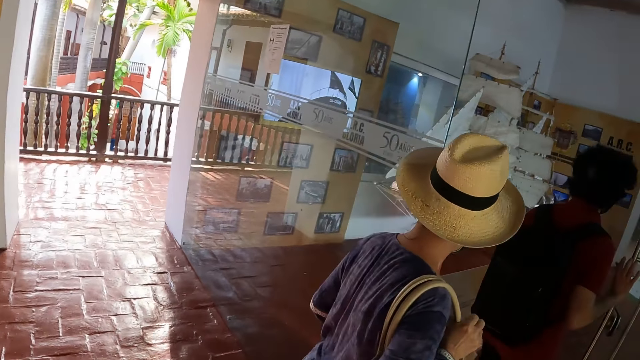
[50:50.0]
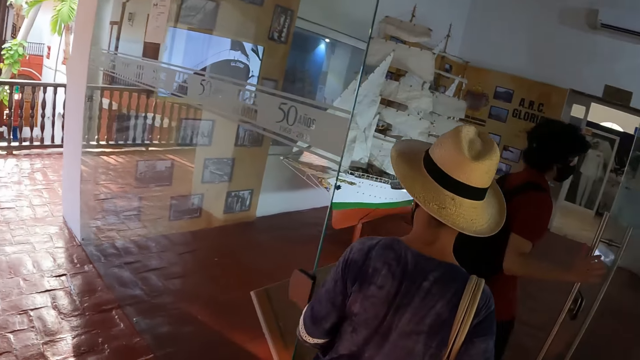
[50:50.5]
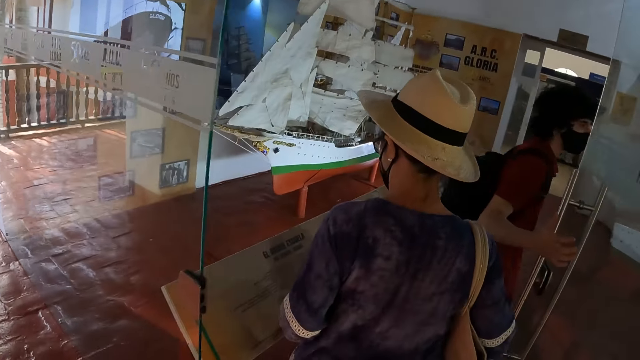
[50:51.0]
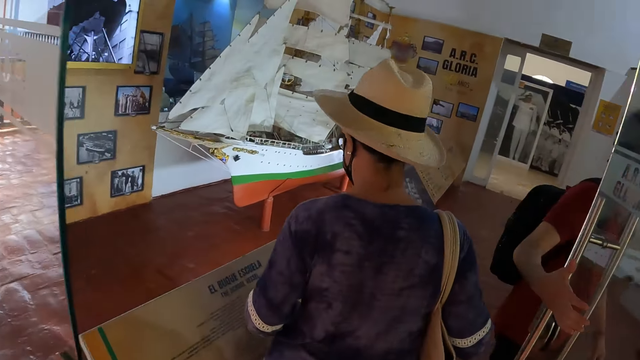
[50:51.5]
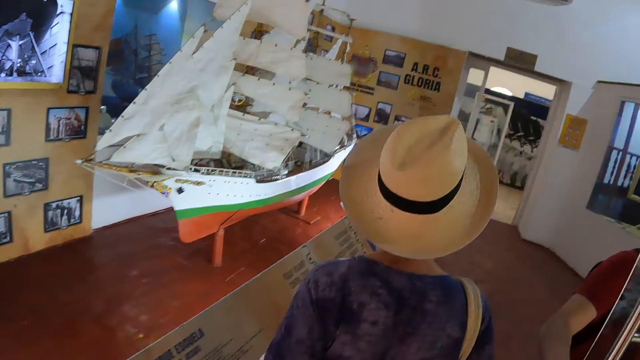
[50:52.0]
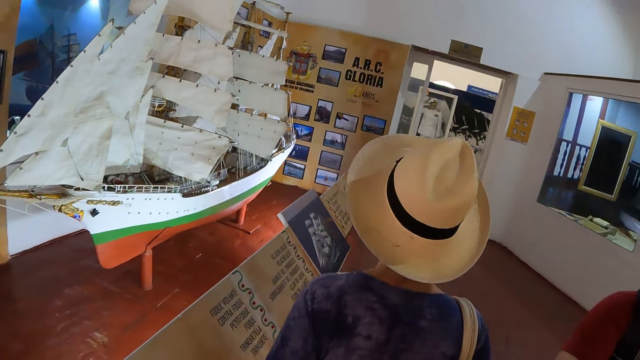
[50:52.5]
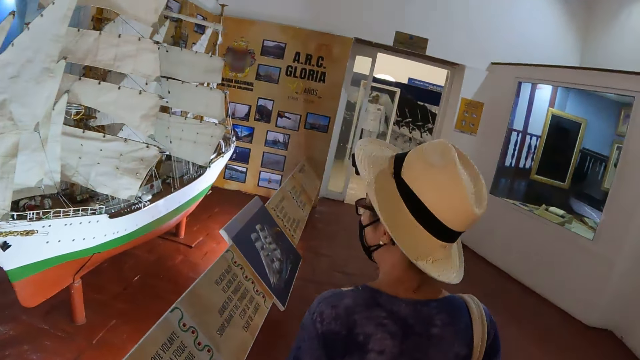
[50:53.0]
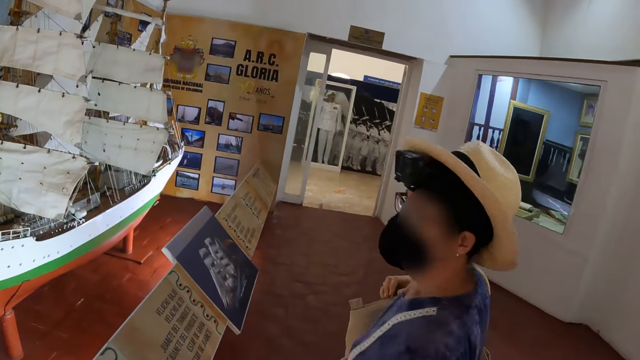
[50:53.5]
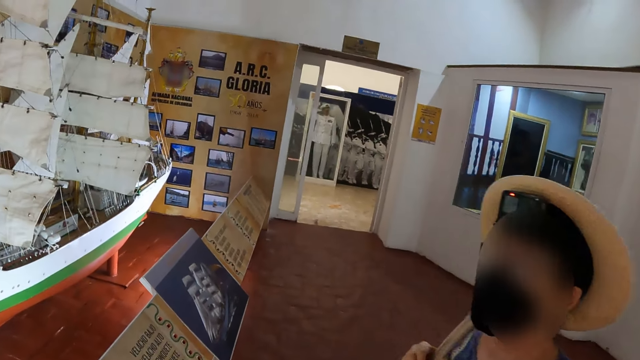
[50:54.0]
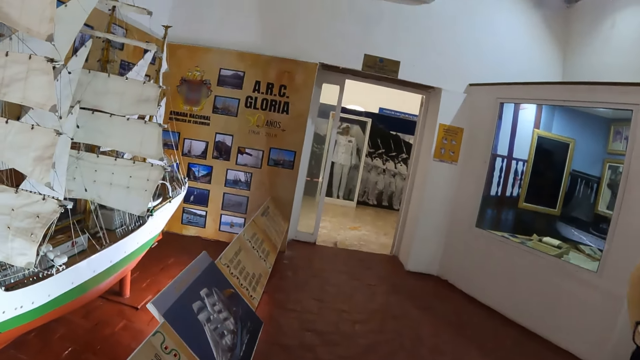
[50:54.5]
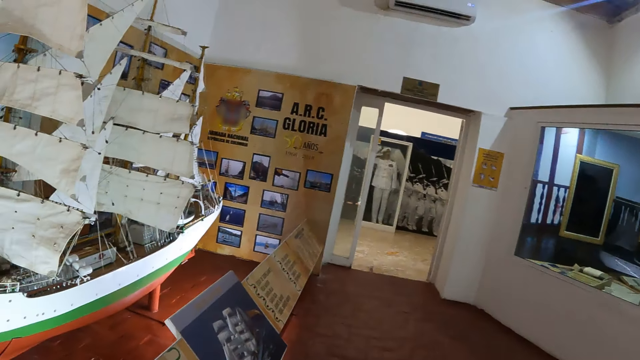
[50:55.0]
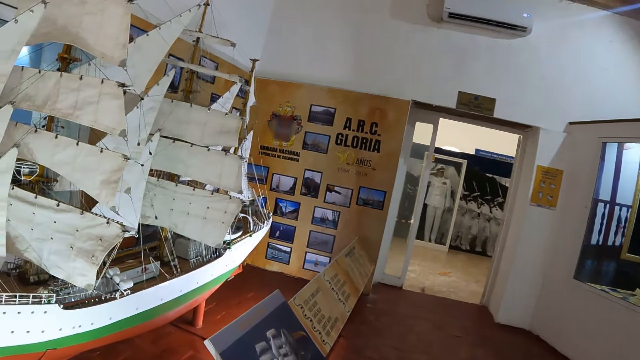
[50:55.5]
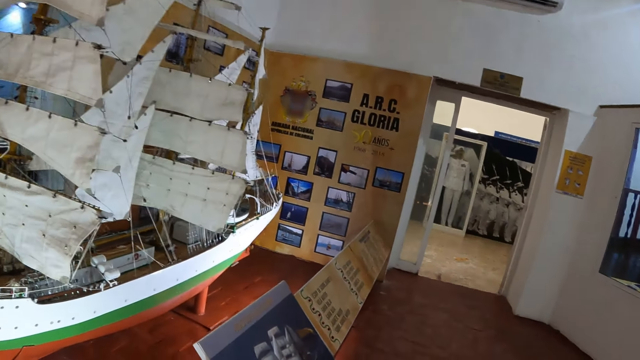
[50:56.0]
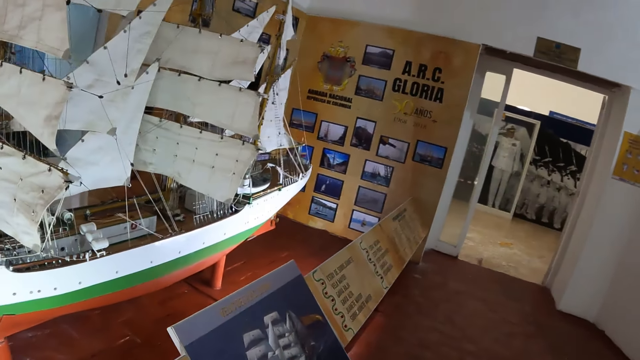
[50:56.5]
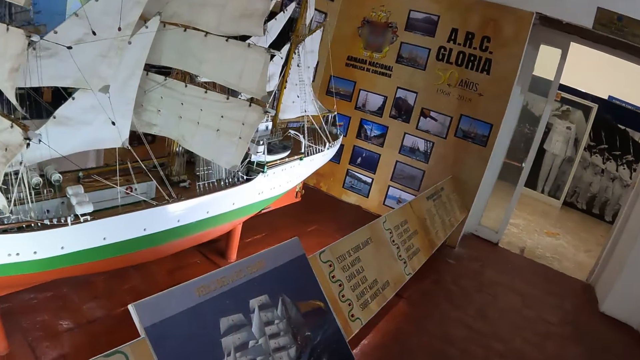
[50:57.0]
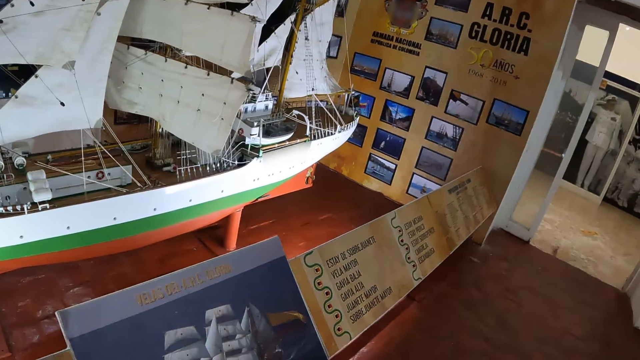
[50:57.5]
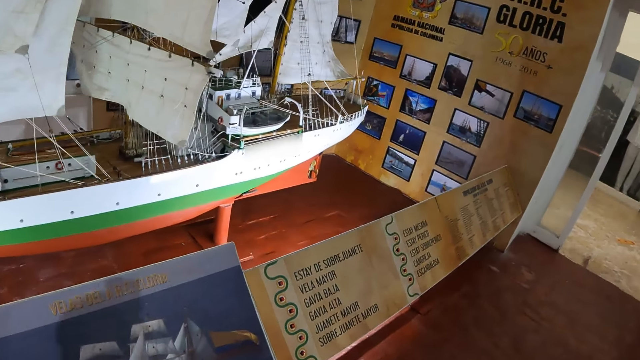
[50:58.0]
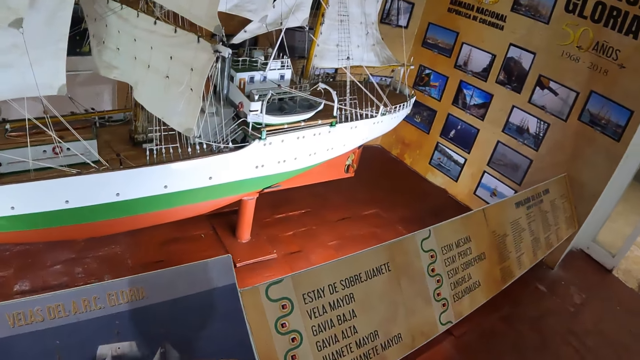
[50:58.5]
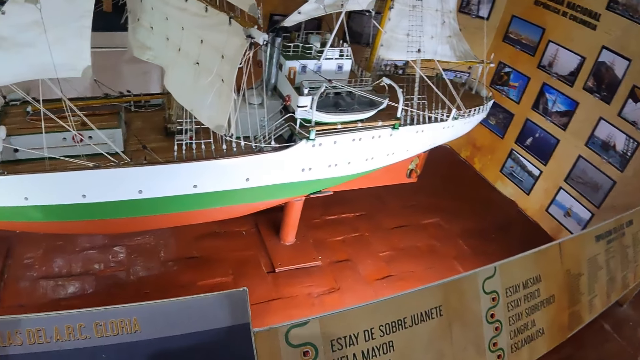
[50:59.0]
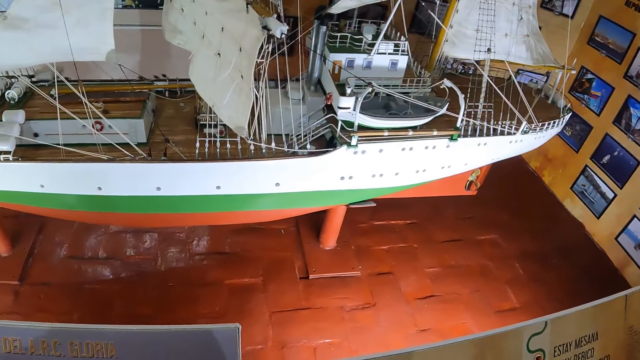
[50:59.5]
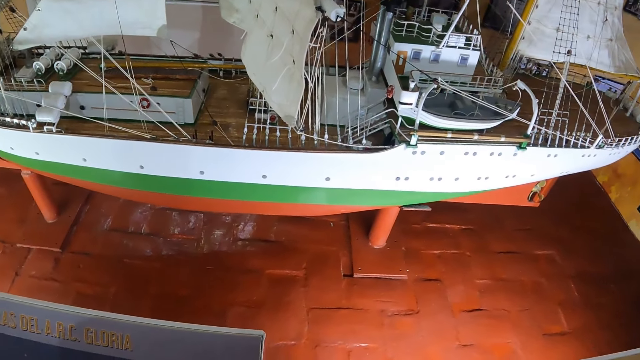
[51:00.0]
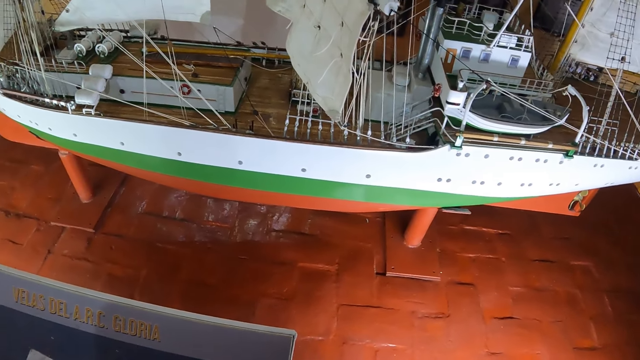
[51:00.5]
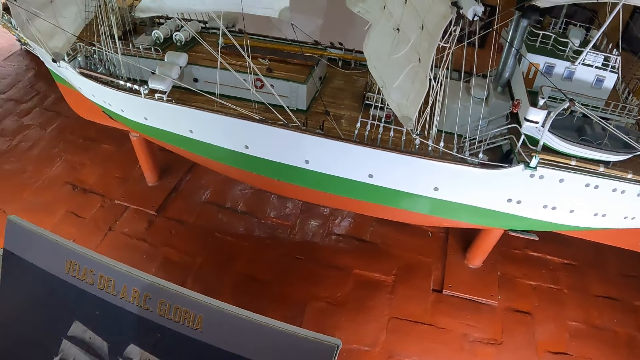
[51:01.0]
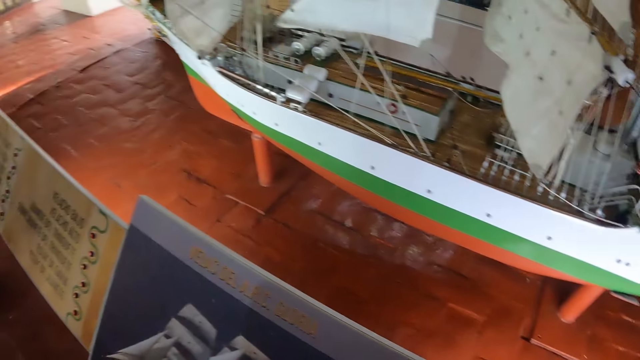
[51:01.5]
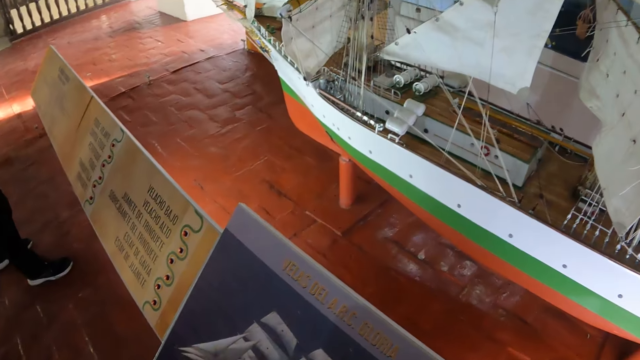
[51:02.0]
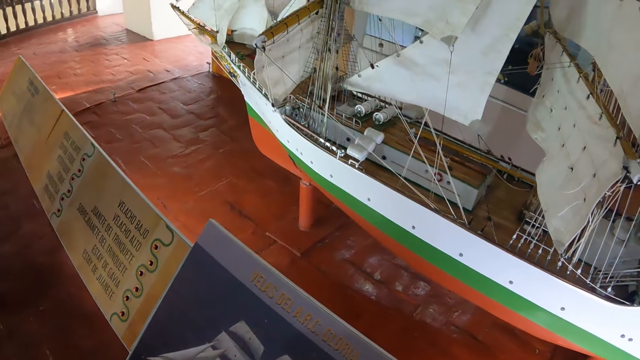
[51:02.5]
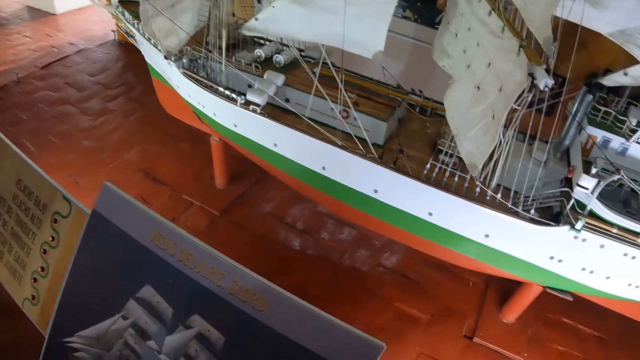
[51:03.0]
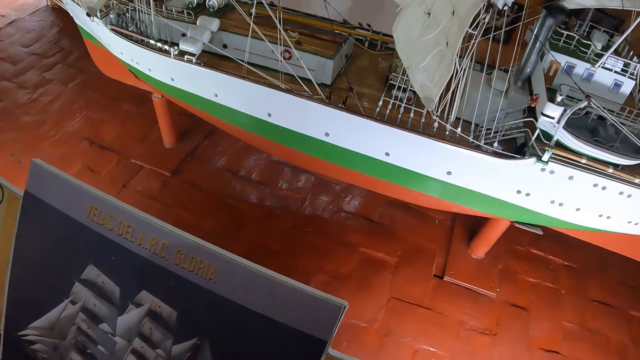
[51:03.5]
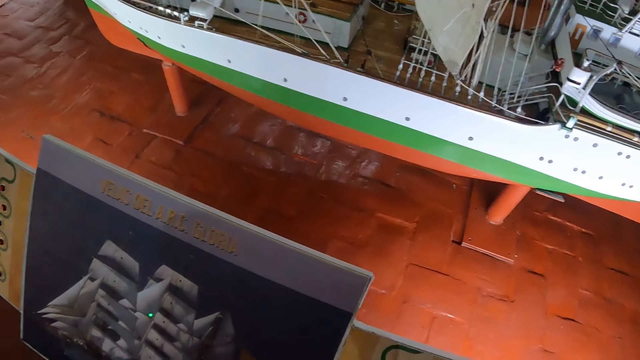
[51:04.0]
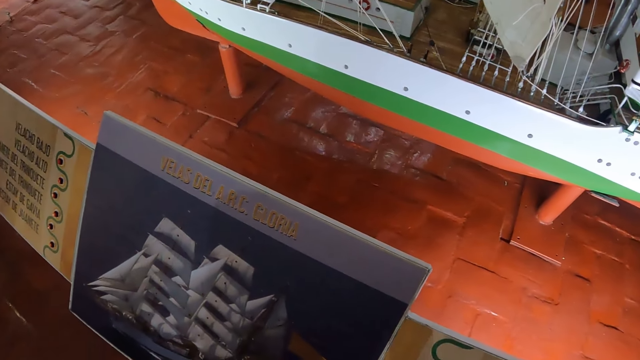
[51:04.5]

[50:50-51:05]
The woman walks through the door. The camera wearer walks through the door. They walk around. They look around the building. They look at a boat portrait.

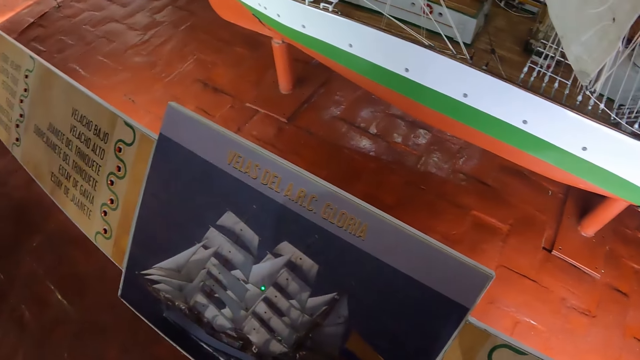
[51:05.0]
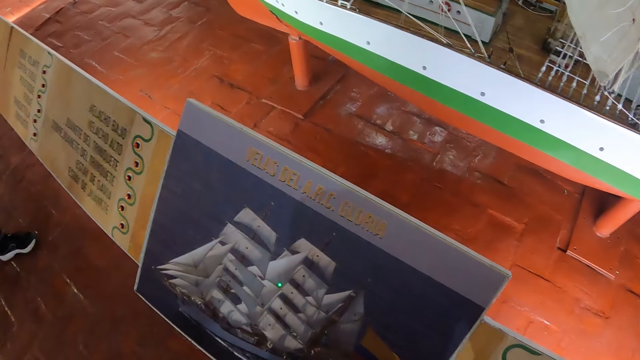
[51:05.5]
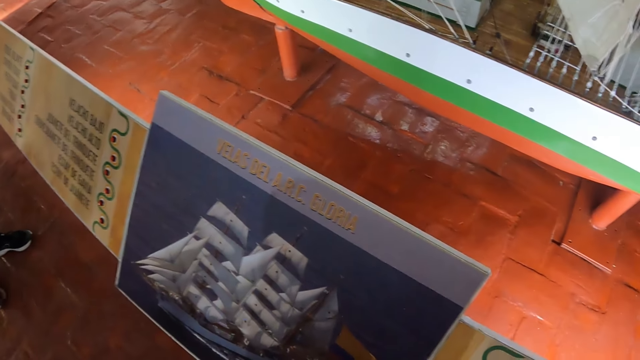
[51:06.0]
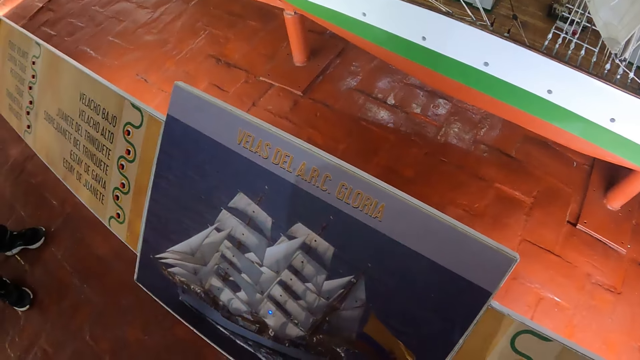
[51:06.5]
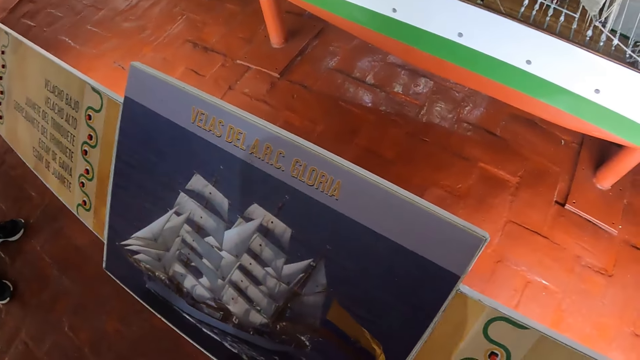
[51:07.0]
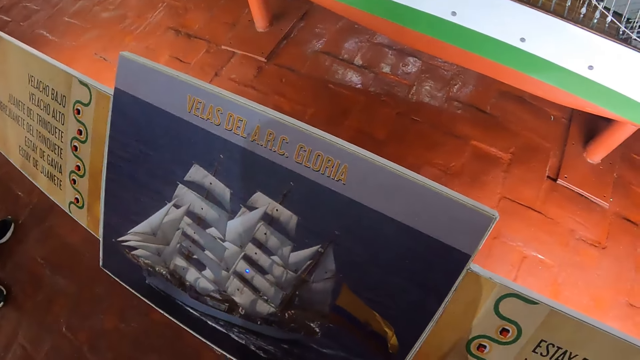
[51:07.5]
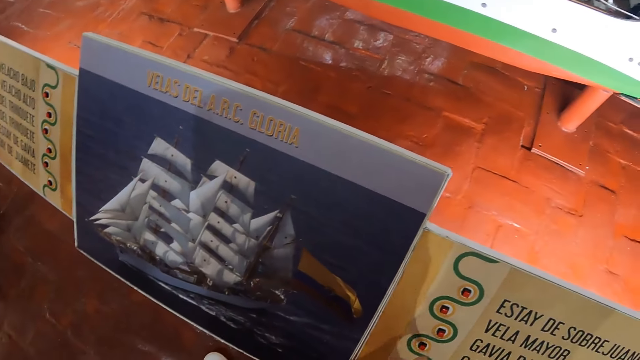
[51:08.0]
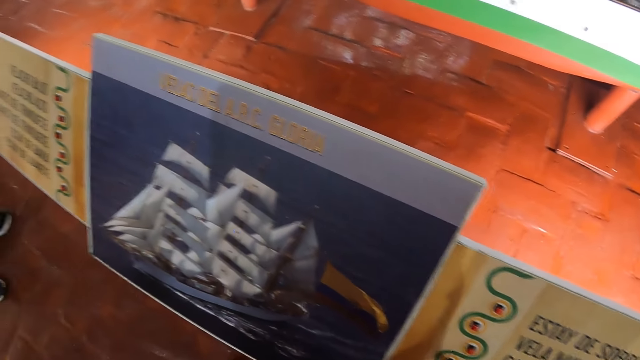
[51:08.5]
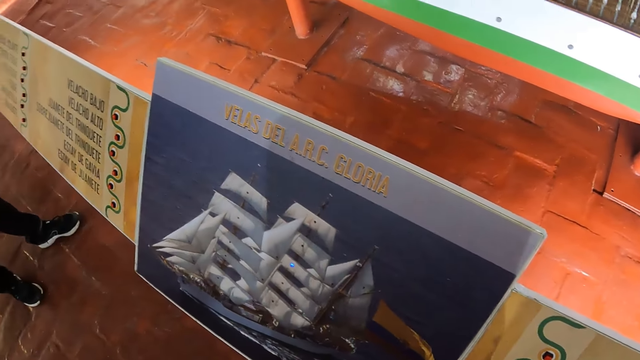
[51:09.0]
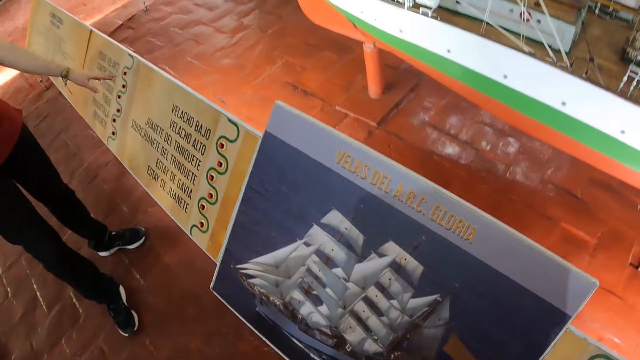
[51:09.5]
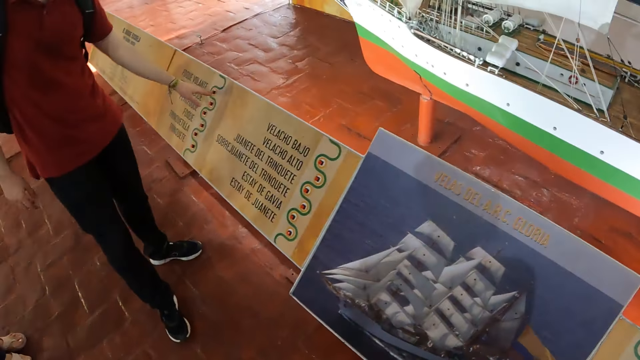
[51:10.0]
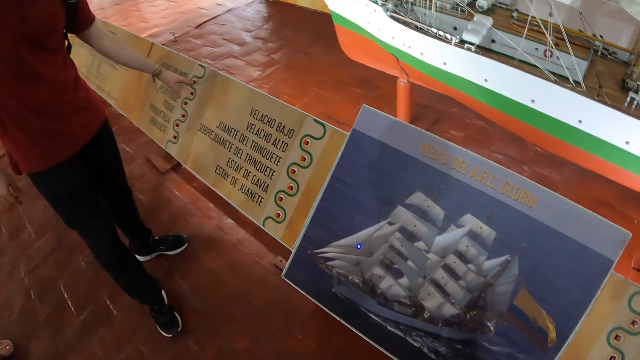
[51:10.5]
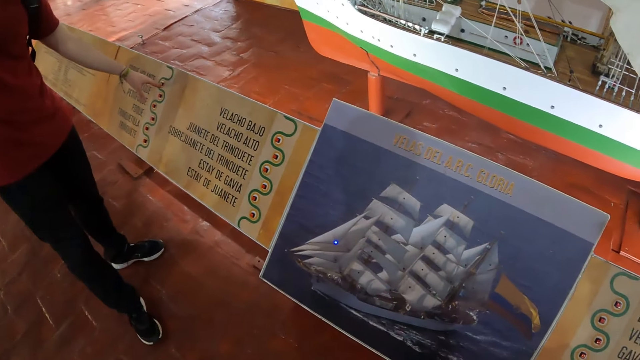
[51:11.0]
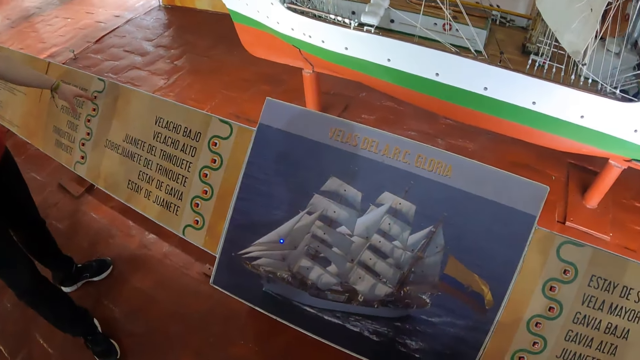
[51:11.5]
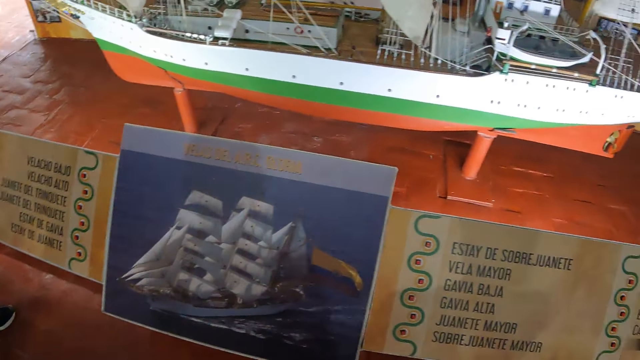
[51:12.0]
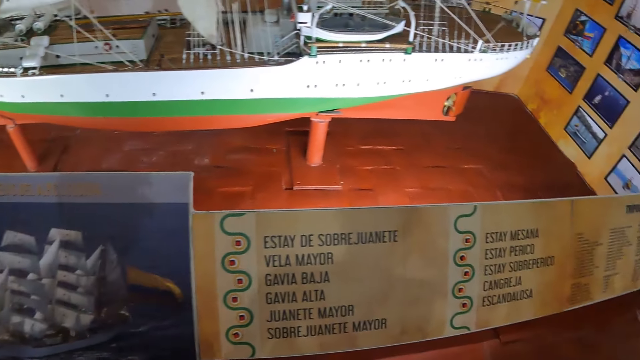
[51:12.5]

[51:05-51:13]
The man points at the board. The camera wearer looks around. The man reads something. The camera wearer moves to the board.
